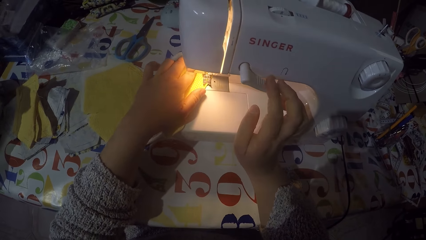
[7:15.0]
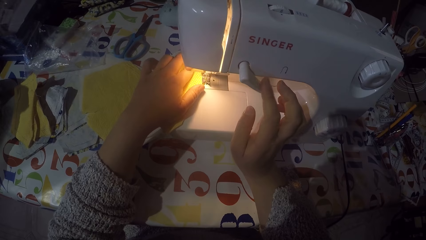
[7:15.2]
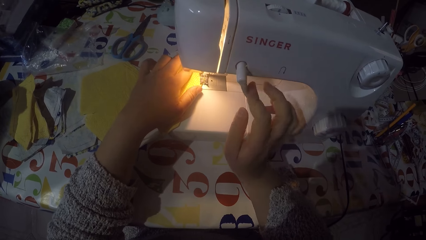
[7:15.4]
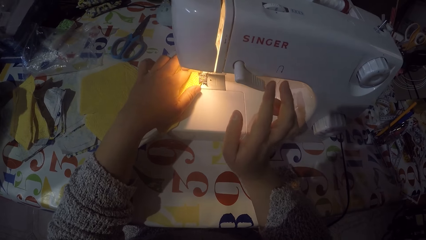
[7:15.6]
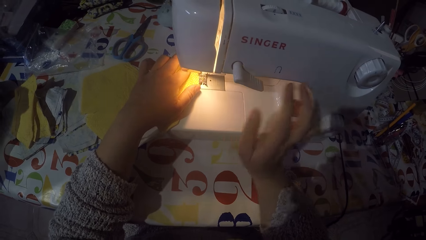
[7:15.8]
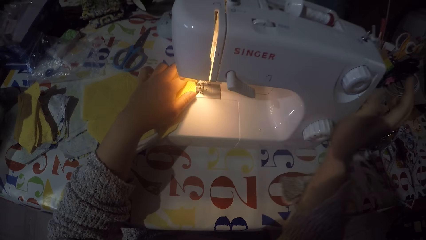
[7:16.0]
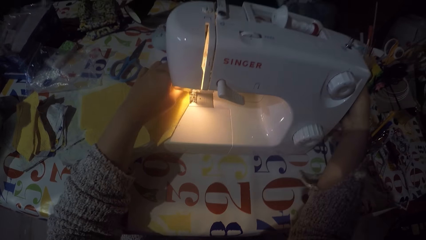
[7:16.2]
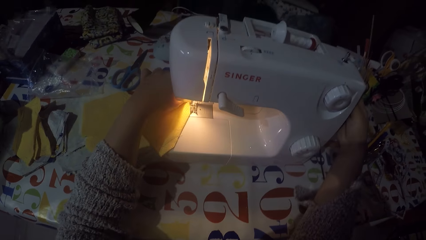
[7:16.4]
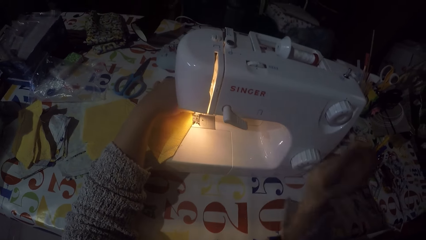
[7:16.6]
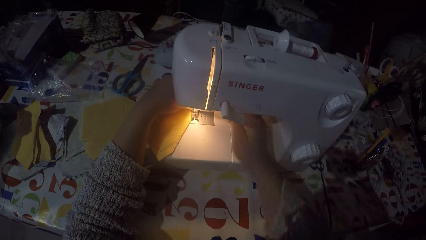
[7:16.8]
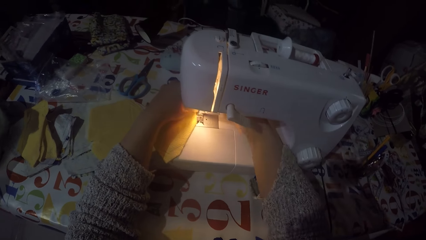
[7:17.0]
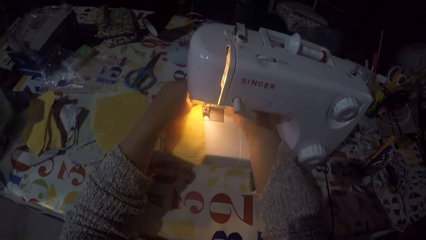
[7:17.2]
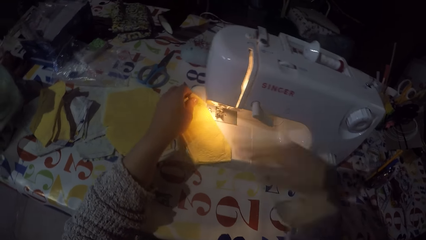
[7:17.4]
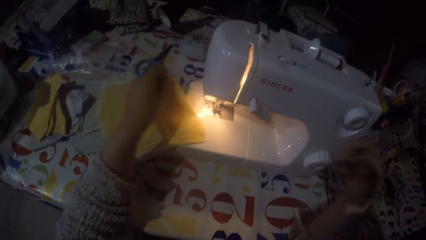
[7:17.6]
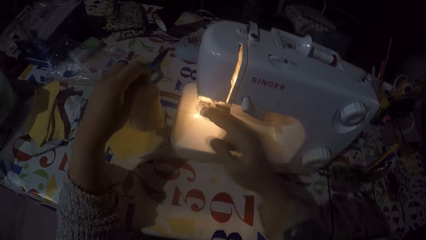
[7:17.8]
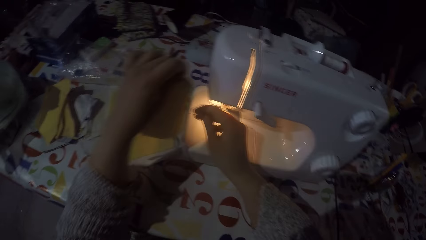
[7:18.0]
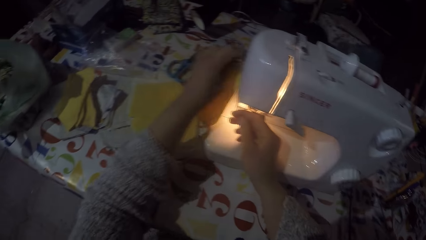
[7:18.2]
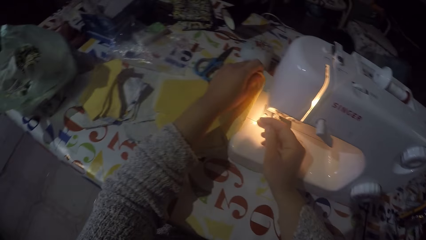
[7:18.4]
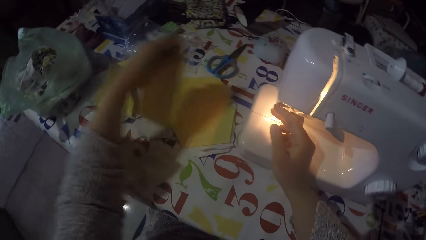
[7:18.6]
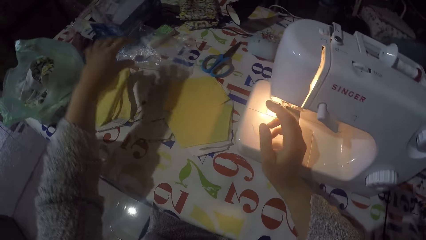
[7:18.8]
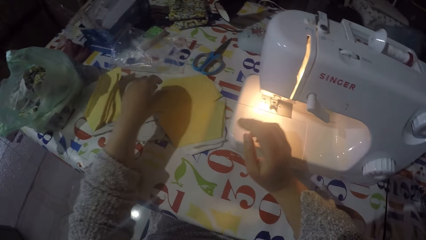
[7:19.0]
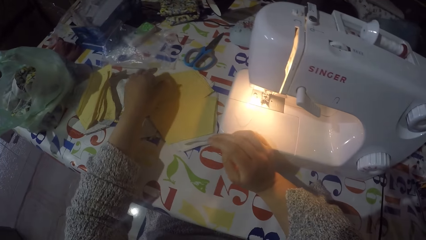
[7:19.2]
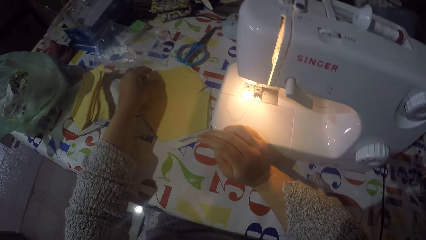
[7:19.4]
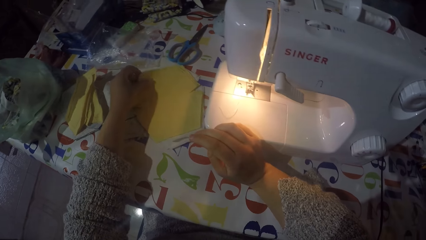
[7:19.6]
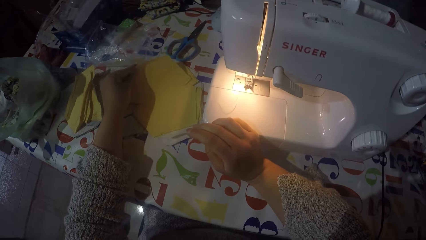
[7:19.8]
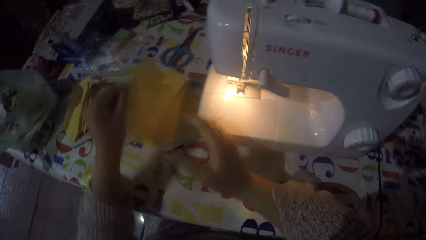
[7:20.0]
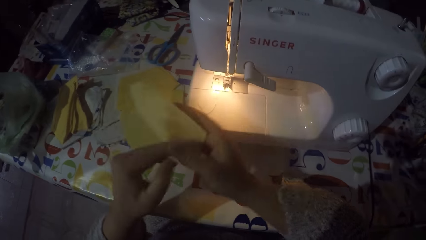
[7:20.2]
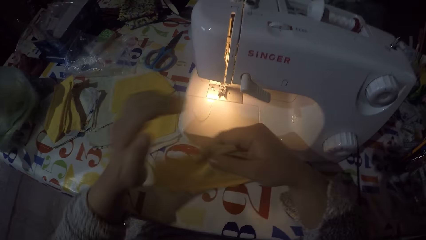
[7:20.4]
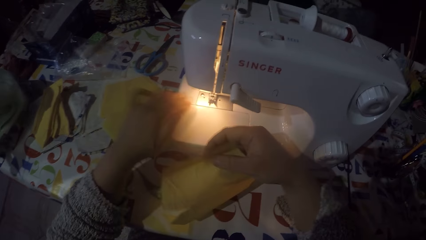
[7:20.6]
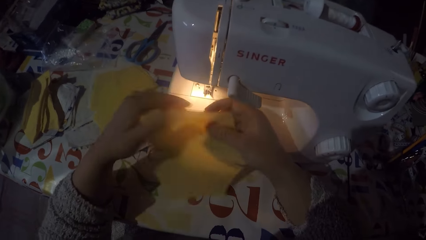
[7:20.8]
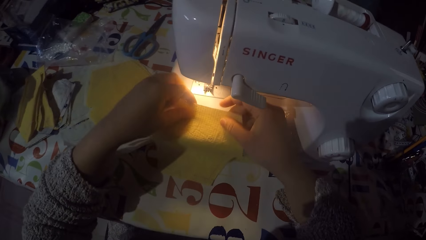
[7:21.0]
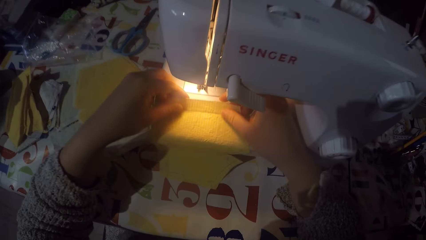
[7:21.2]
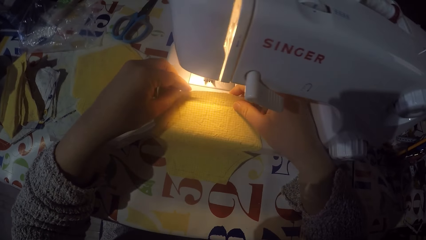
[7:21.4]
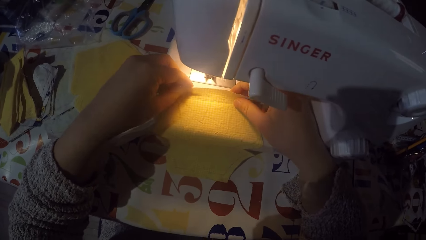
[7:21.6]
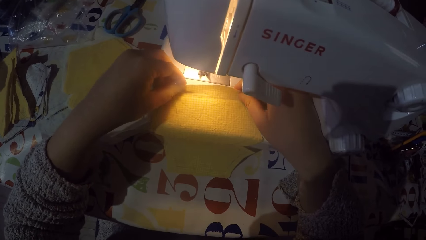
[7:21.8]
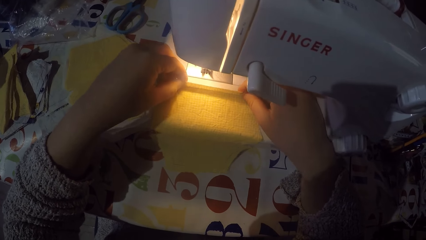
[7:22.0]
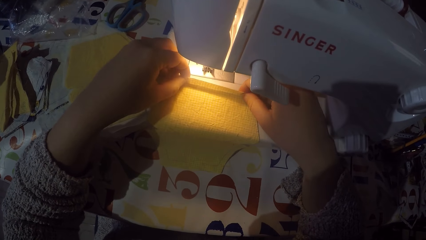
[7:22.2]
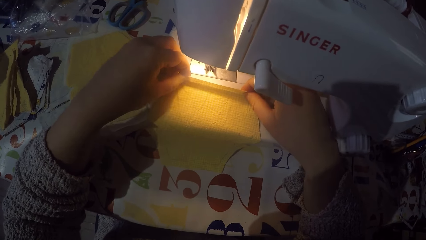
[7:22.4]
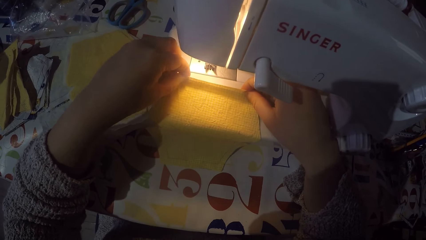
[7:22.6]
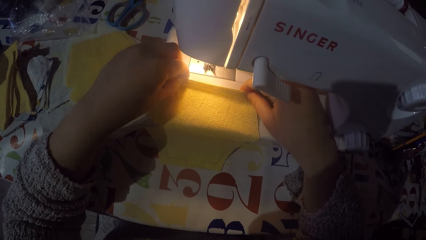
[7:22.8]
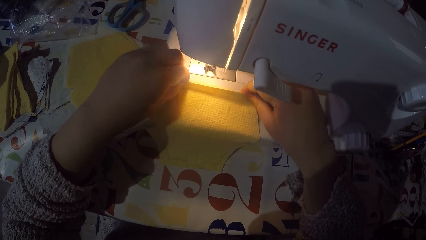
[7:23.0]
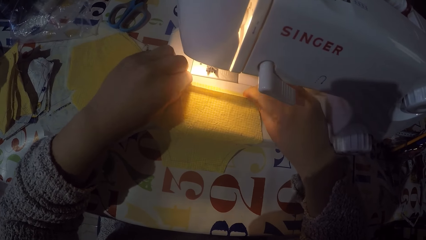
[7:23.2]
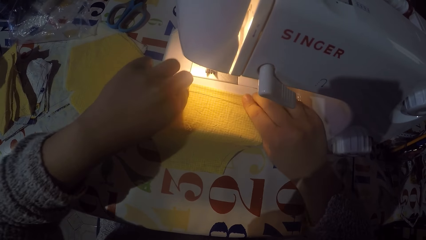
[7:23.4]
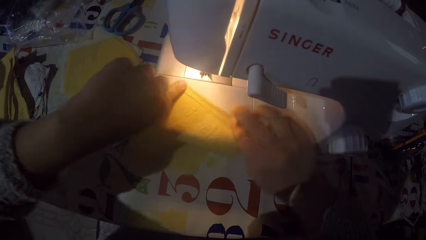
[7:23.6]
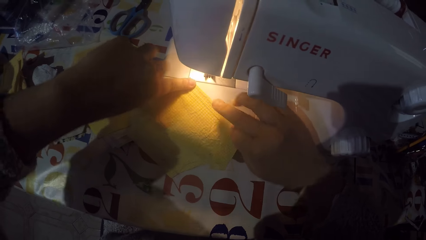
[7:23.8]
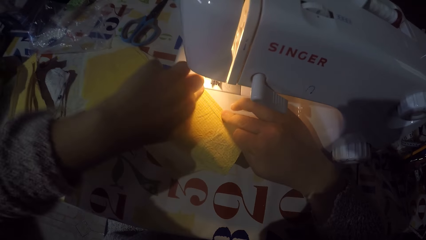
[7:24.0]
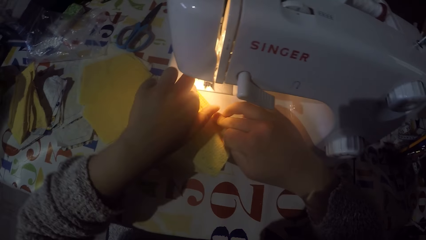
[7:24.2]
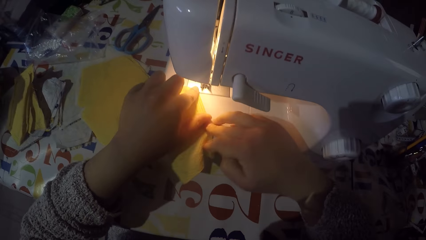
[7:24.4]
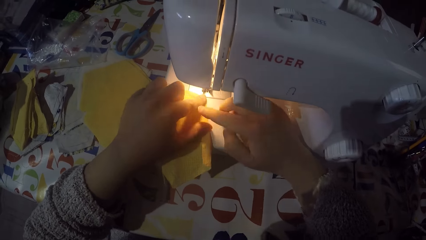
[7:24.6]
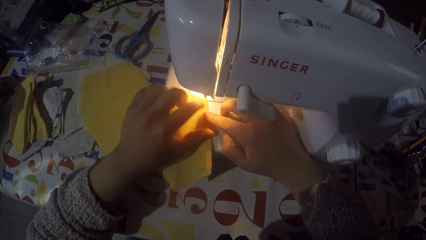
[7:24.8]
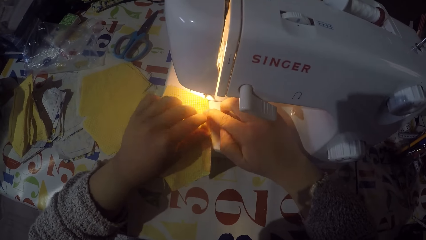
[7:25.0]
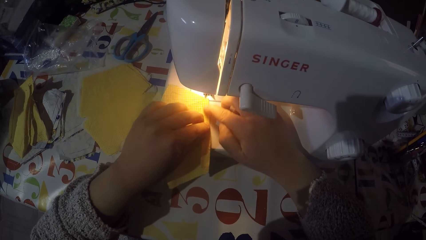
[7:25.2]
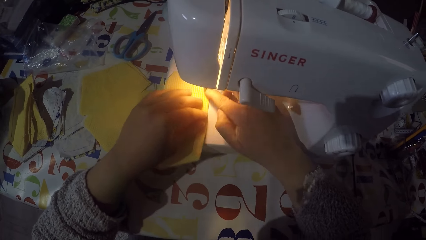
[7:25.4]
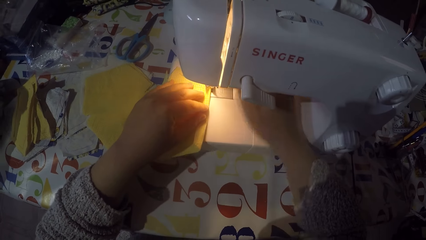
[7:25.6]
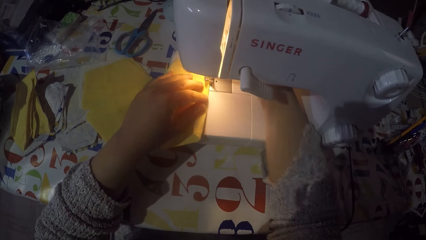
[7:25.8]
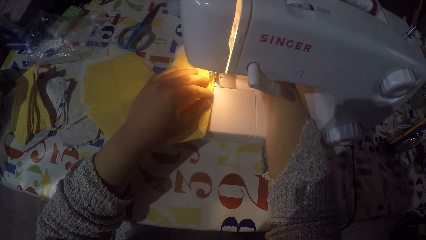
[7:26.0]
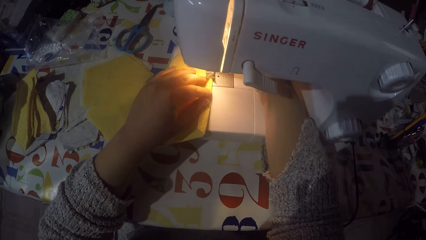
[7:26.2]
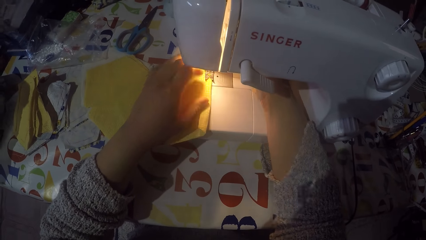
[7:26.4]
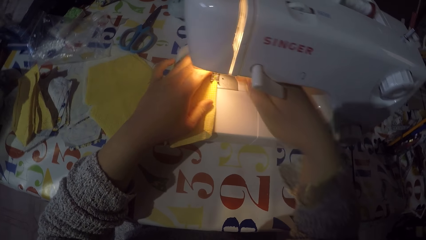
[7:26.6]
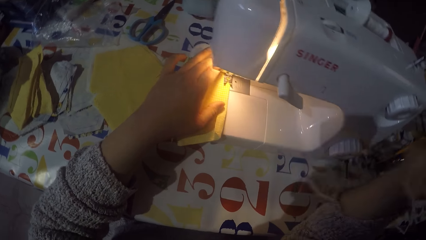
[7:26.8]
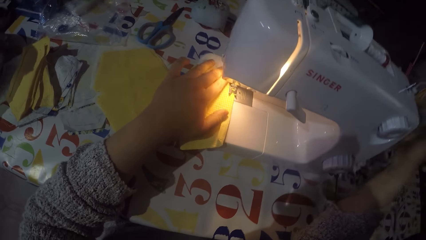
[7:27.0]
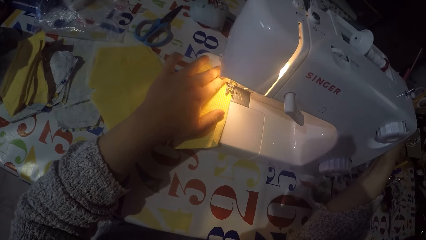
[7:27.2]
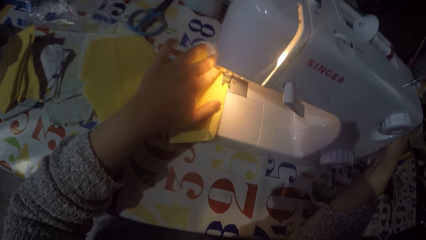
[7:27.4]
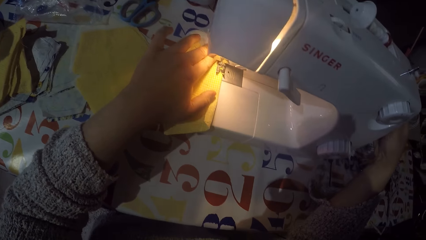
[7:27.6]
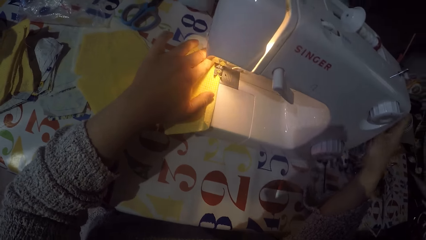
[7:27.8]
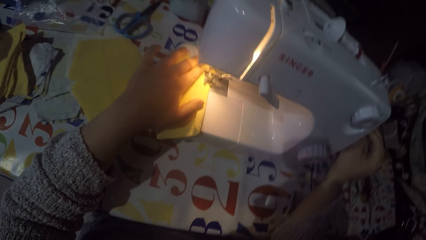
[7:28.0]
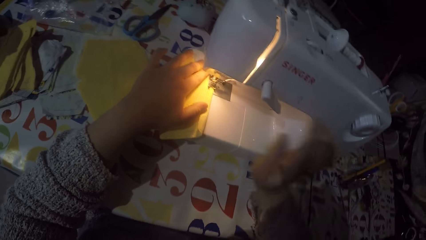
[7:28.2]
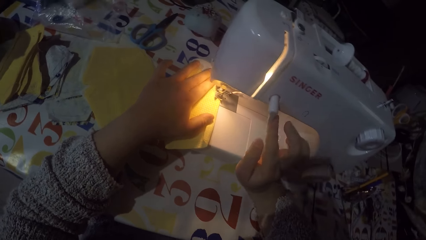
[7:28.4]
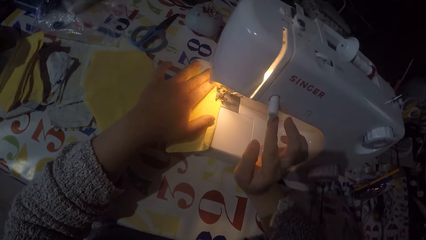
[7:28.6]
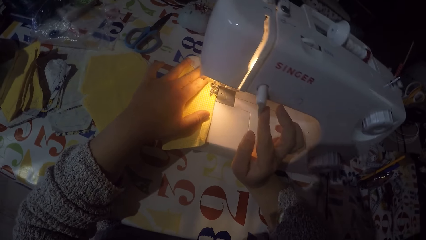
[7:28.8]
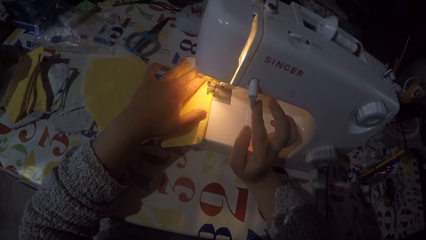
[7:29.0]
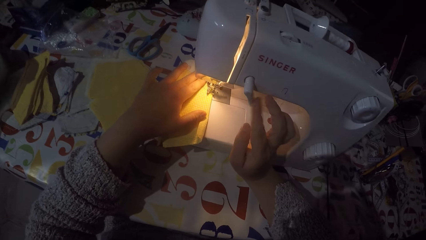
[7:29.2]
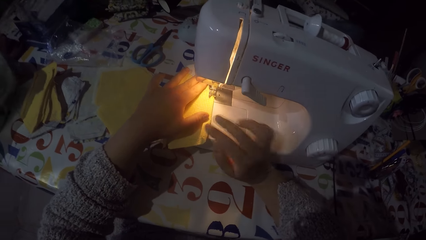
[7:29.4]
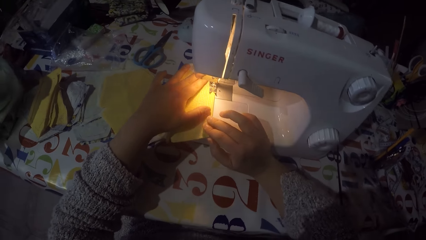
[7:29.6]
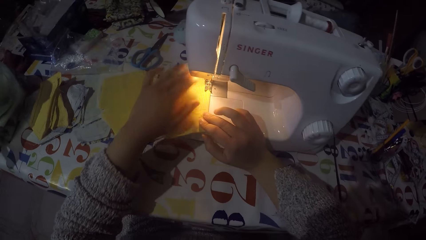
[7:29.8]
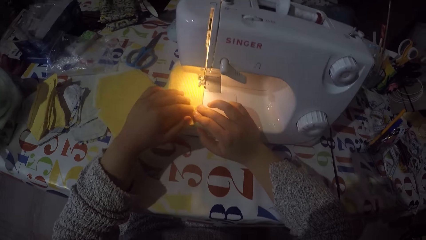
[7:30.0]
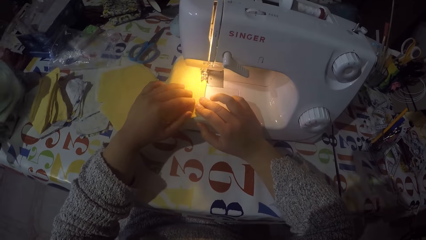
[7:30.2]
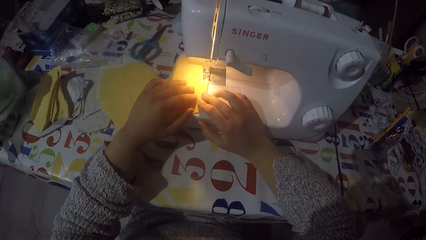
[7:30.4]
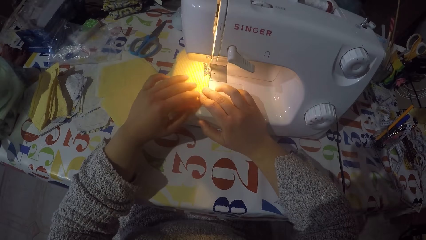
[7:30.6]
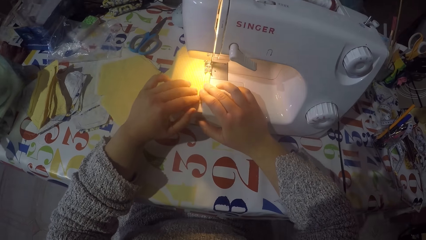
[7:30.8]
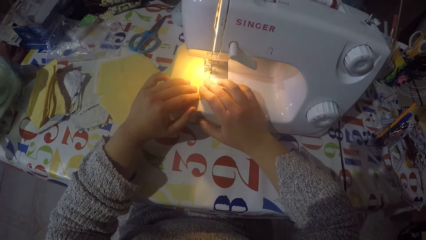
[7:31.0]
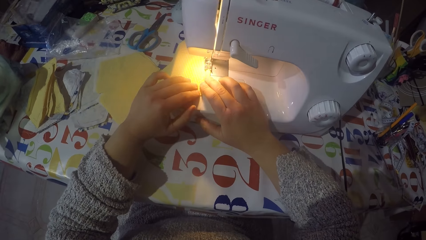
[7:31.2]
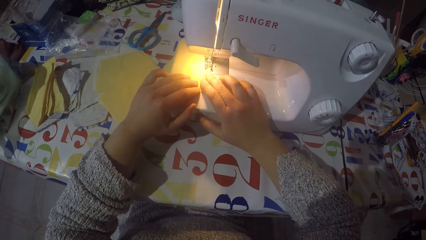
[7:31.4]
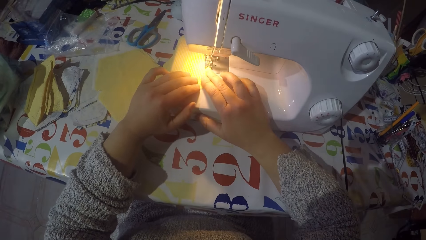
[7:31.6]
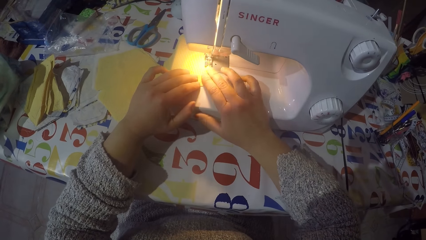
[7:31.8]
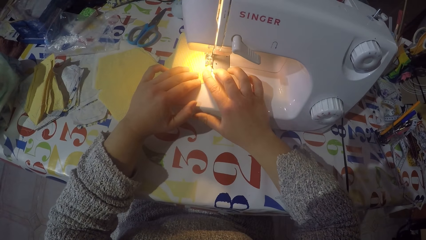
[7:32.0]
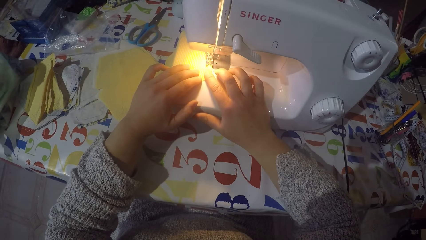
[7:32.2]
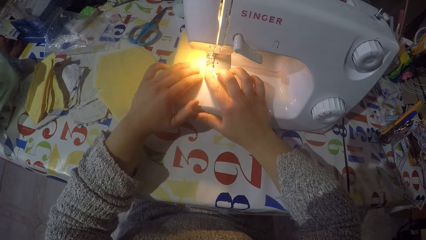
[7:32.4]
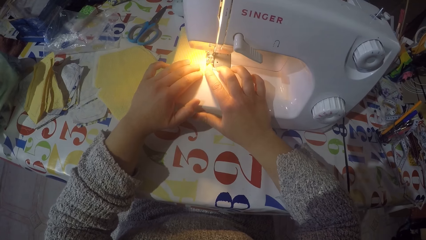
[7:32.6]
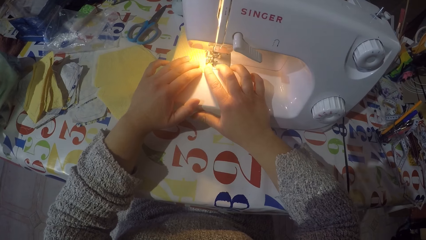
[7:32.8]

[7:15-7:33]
The camera wearer touches the hand wheel. They remove the piece of cloth from the machine. They cut the sewing thread. They drop the piece of cloth on the table. They pick up another piece of cloth from the table. They put the piece of cloth on the sewing machine. They fold the piece of cloth. They turn the piece of cloth. They place the piece of cloth on the machine. They touch the hand wheel. They are sewing the piece of cloth with the machine.
